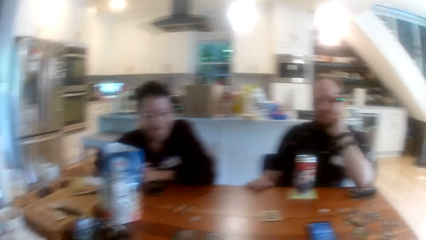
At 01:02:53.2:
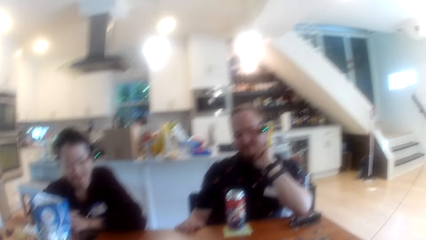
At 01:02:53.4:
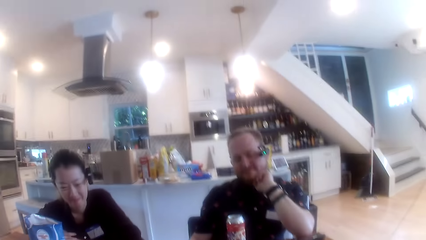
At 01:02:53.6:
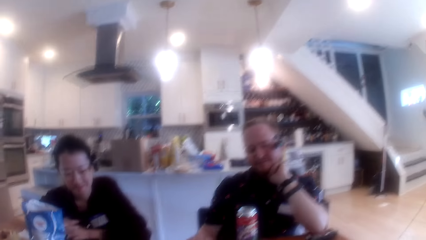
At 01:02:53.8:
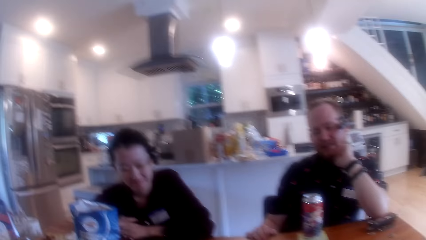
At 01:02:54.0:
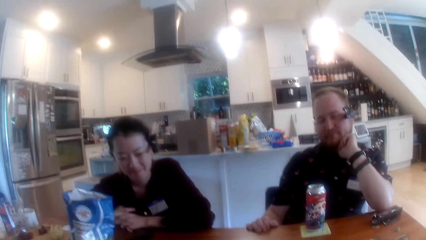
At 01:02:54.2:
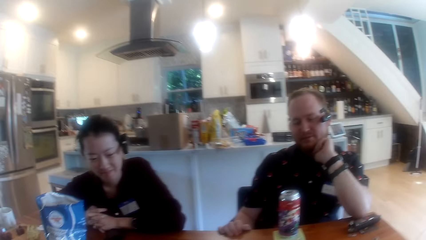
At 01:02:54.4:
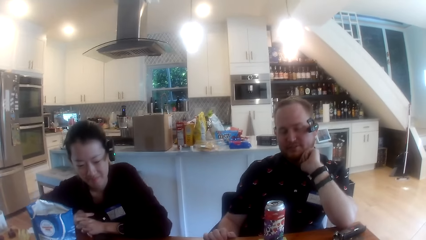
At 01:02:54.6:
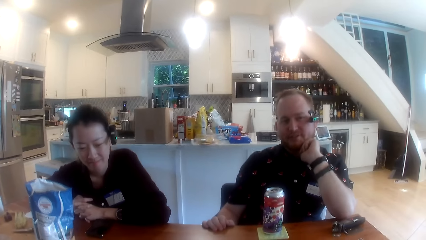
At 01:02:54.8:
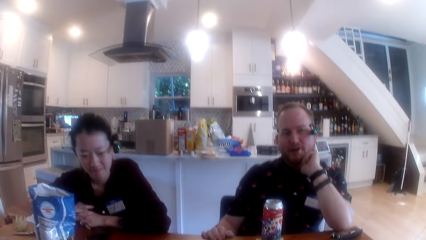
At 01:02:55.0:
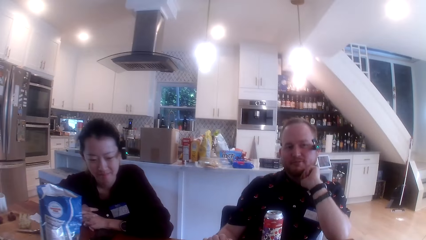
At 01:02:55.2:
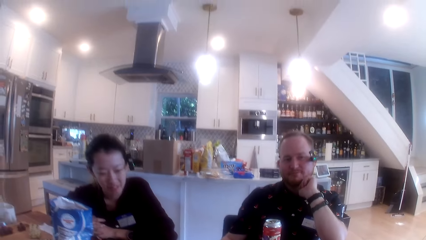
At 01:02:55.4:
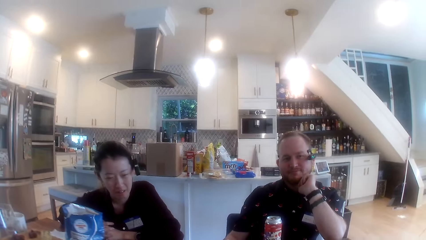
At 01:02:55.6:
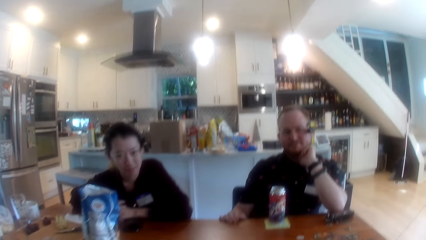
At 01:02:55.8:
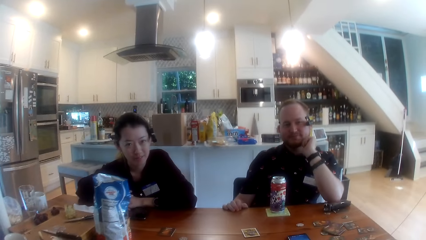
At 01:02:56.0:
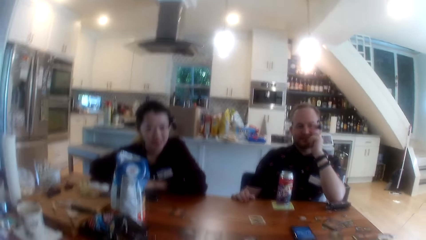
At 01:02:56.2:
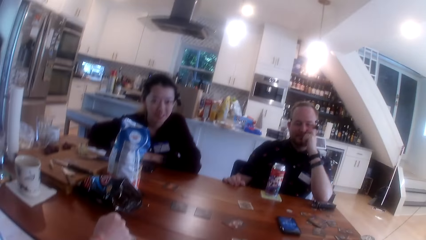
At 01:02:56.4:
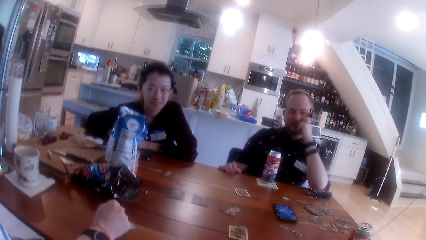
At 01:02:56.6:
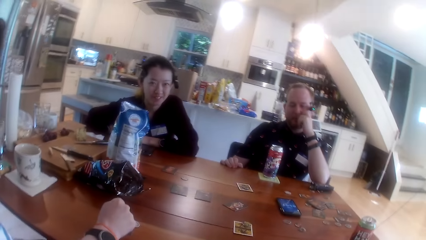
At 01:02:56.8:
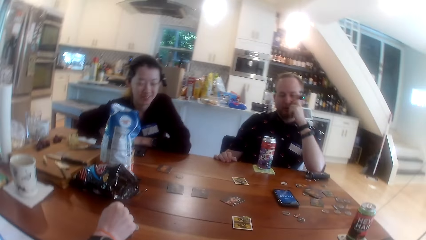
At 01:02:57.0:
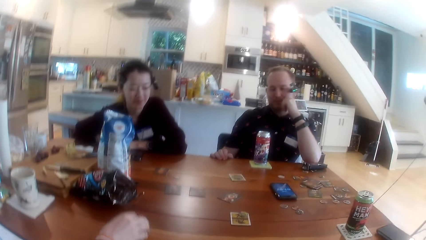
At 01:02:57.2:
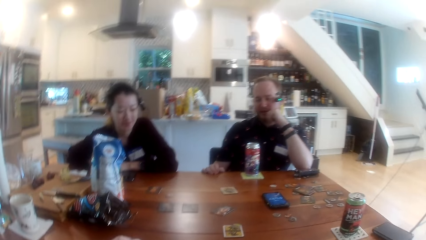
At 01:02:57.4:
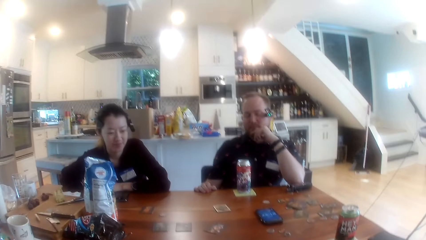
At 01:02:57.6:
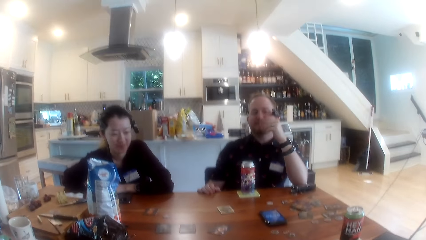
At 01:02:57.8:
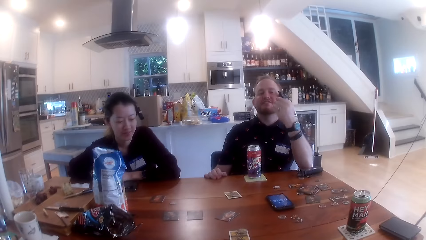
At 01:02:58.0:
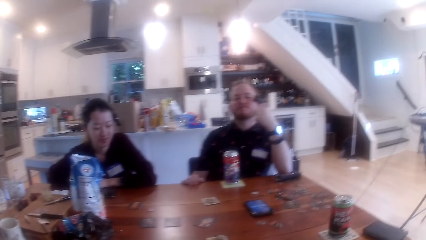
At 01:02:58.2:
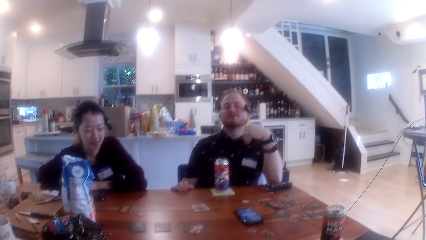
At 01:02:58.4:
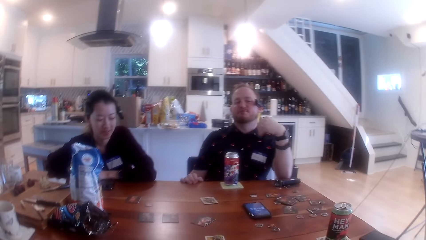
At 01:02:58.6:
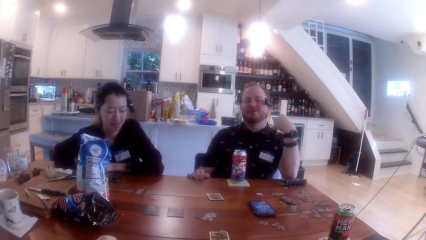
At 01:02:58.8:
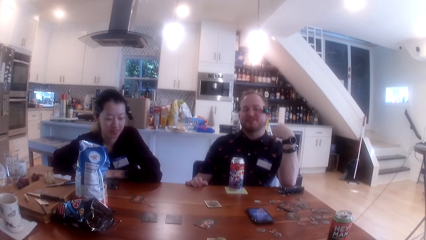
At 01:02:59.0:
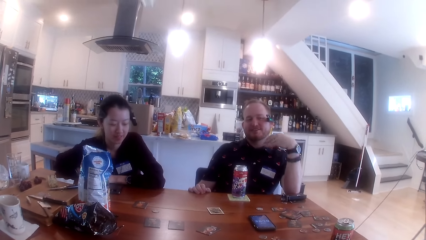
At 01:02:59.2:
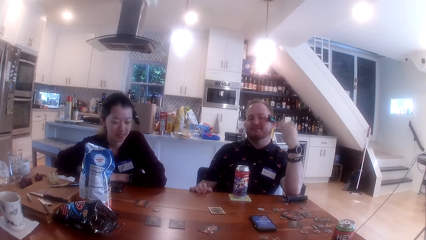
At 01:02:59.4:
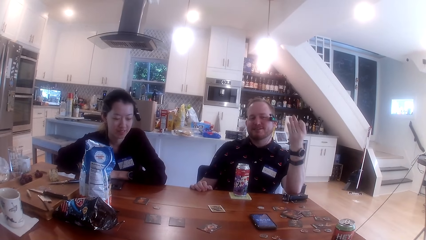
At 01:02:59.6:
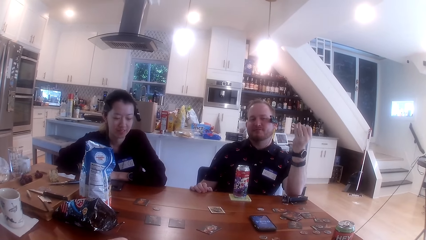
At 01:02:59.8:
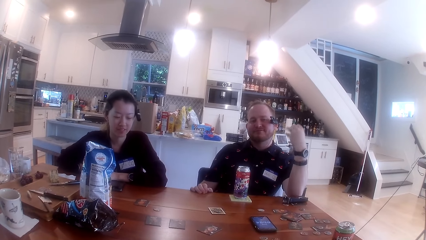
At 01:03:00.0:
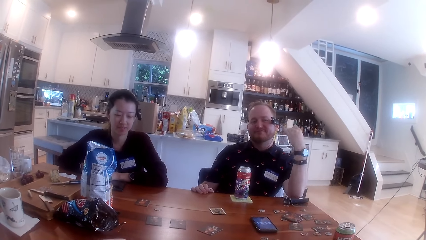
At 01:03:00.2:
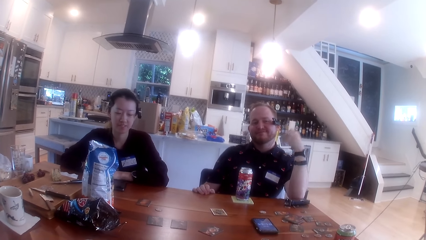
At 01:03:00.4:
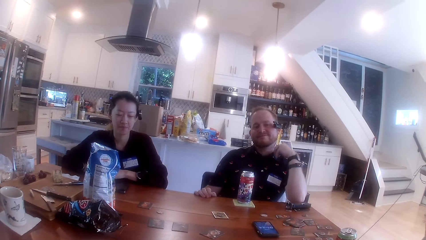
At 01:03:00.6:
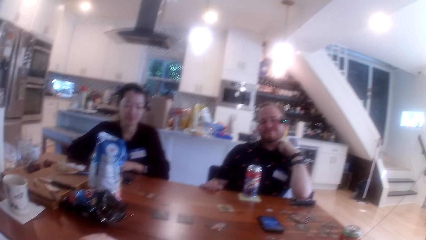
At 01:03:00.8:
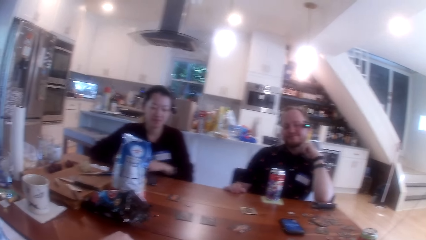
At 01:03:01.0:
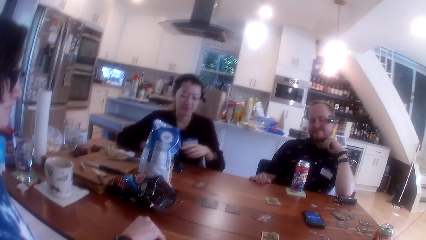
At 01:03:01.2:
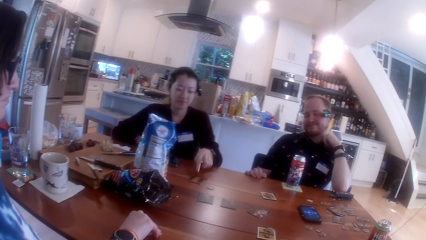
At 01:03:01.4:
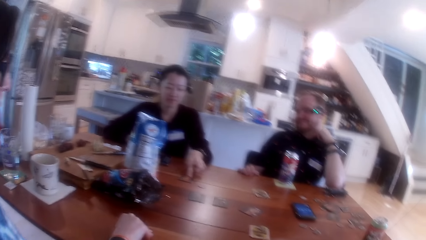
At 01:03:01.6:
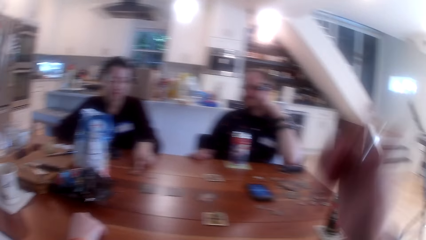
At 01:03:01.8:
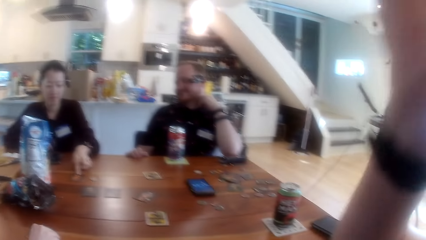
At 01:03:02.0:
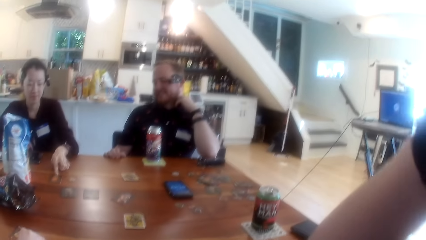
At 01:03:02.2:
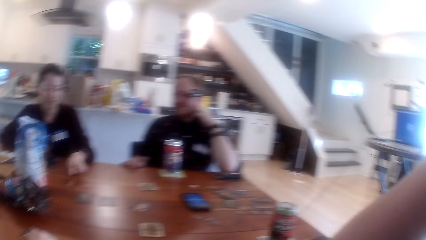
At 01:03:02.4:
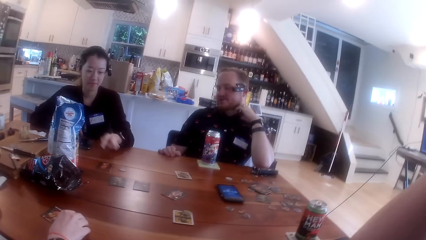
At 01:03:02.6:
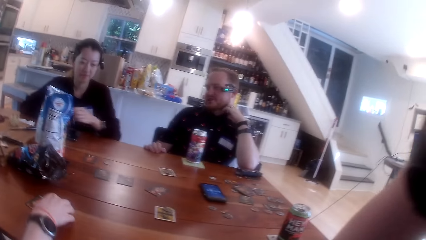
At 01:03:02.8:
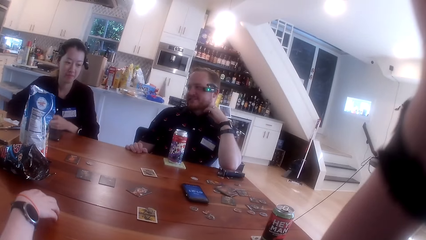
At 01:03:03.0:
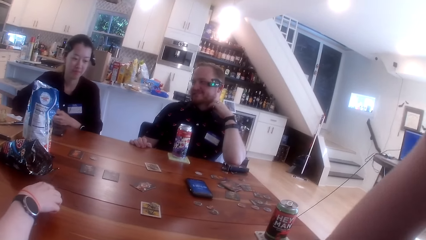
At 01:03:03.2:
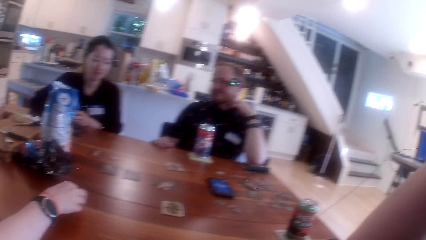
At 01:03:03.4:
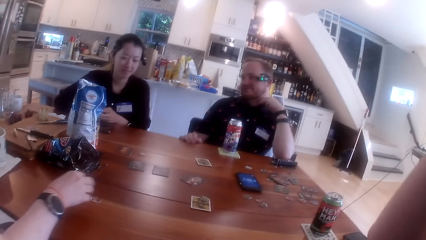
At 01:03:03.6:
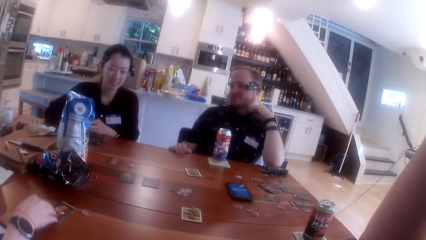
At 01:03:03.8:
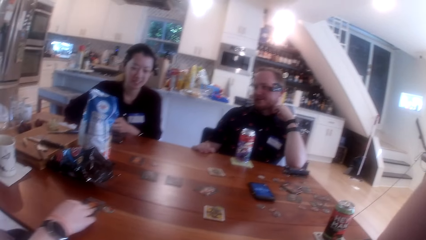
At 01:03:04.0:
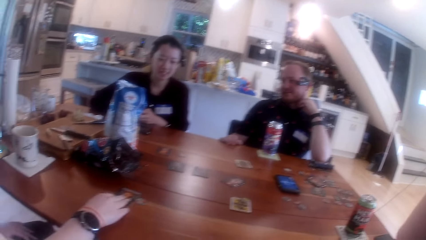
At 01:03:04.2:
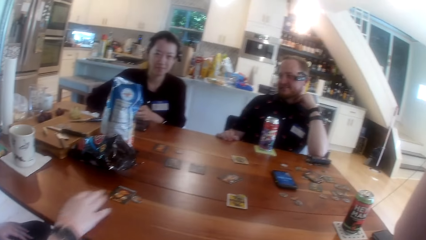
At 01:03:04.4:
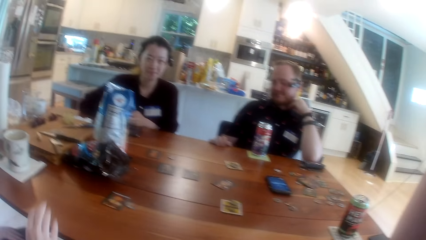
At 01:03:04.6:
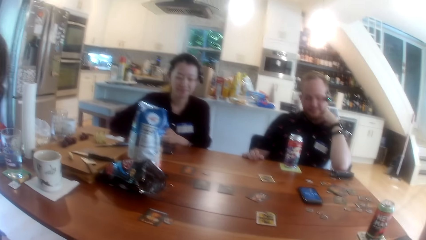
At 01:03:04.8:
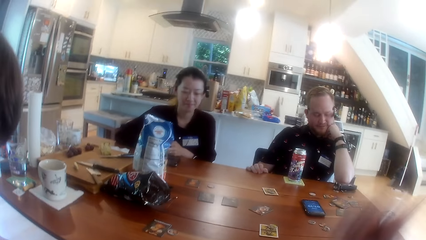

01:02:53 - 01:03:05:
The camera wearer interacts with the man. The woman adjusts the card on the table with her right hand.
